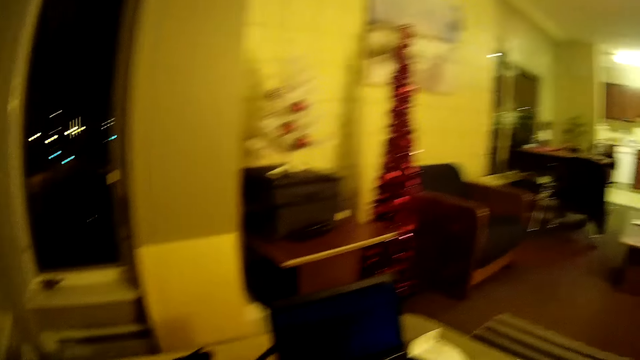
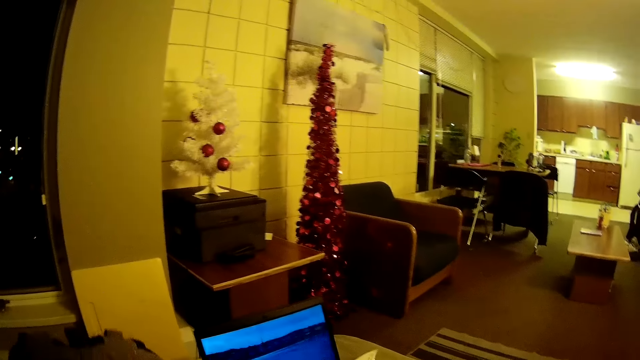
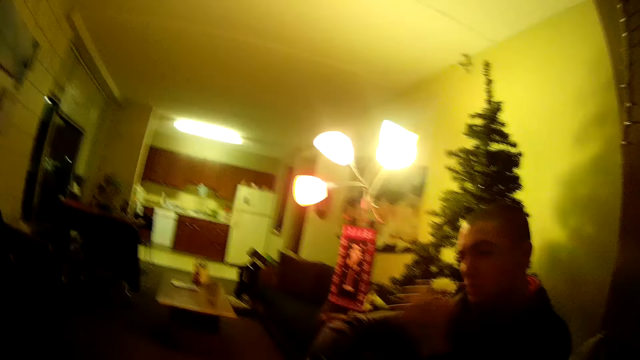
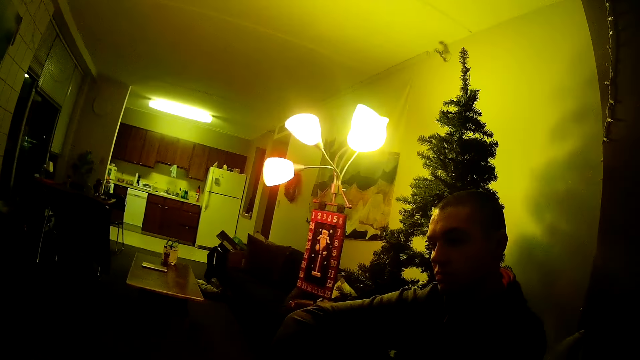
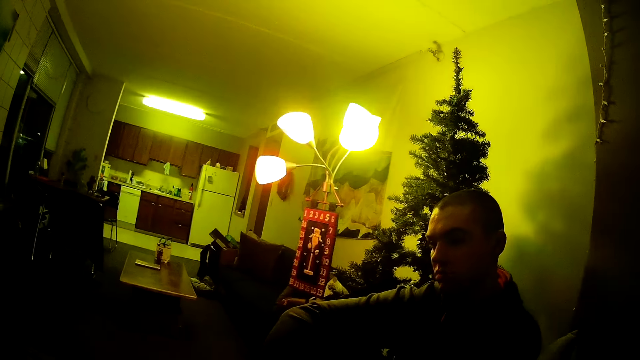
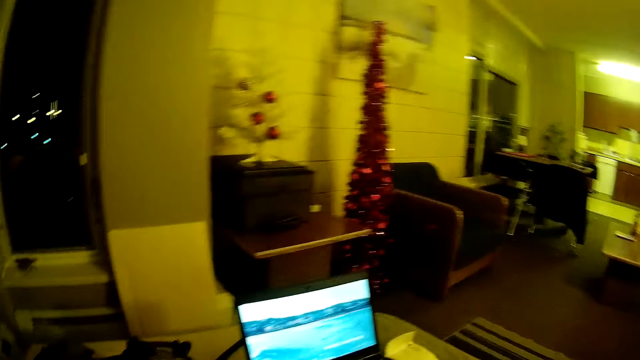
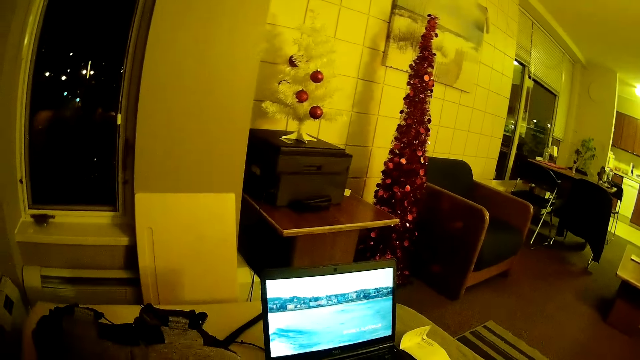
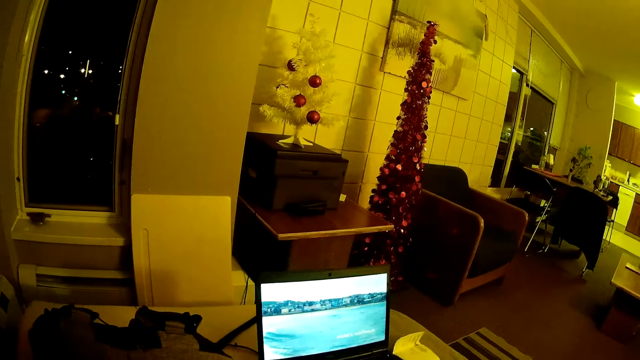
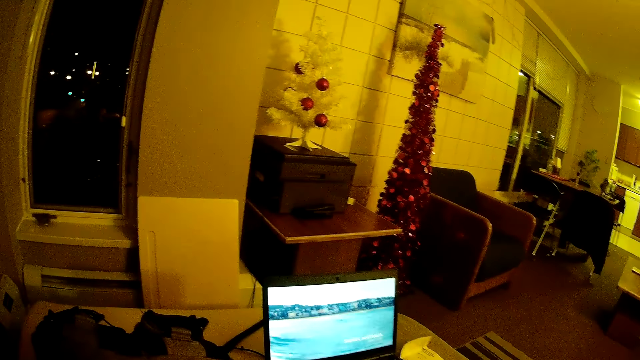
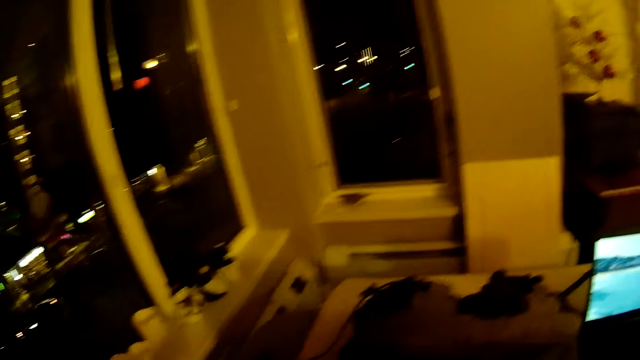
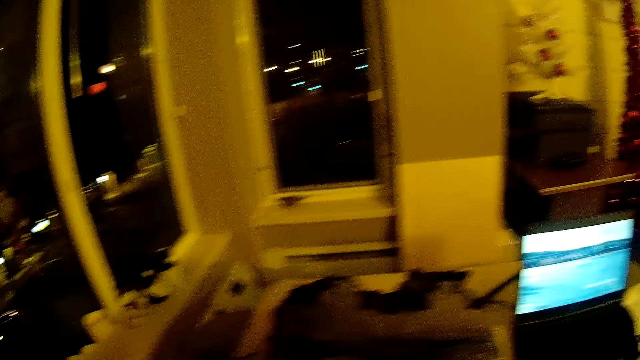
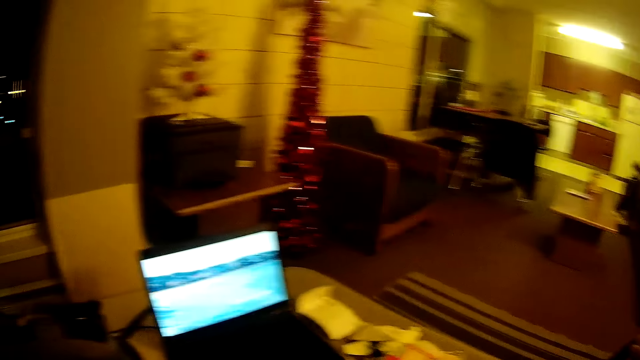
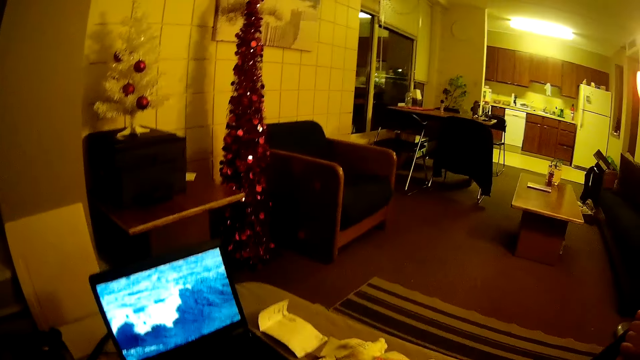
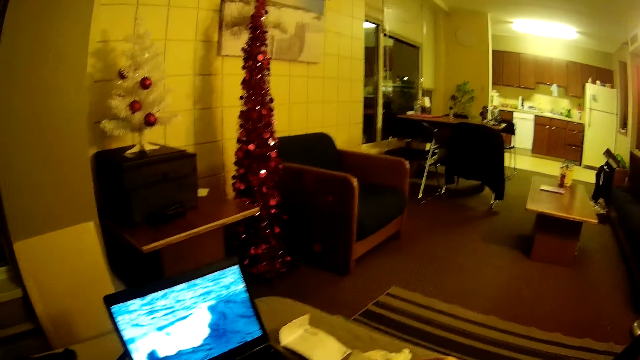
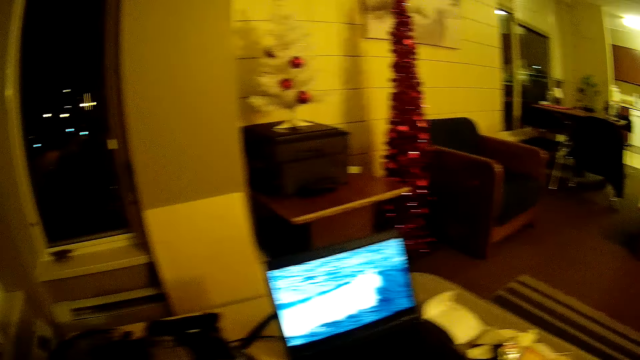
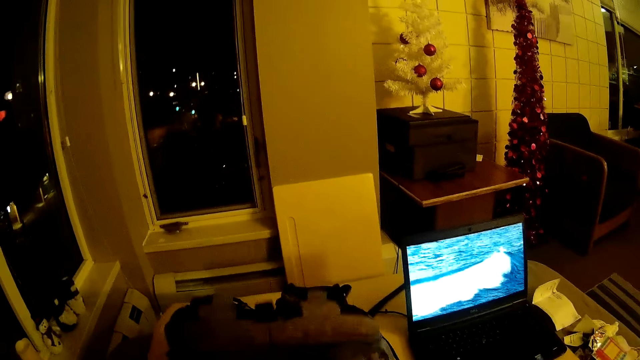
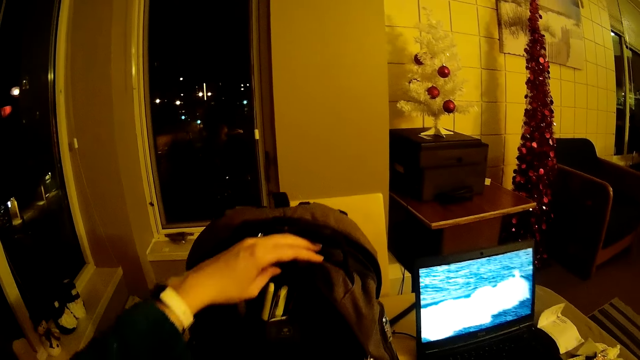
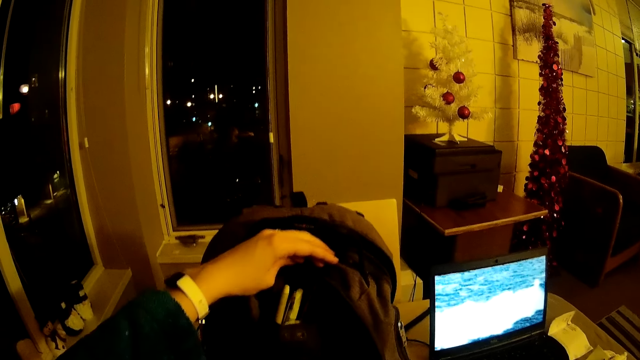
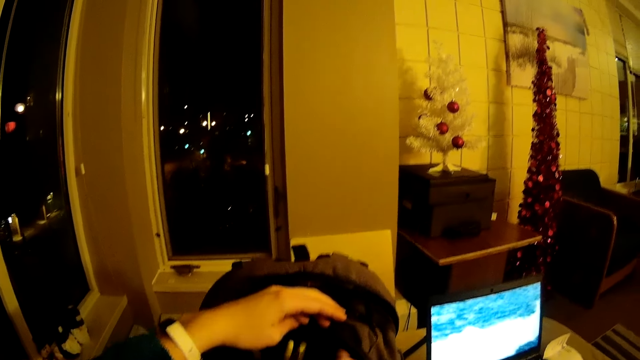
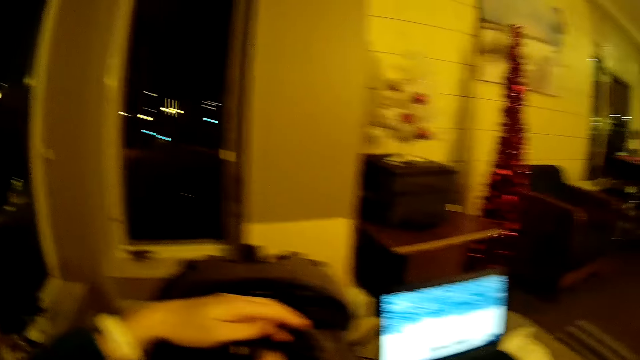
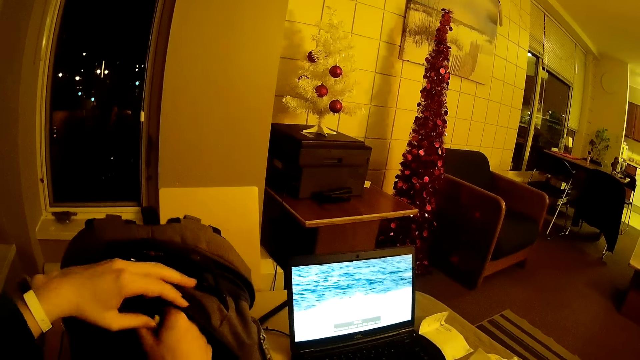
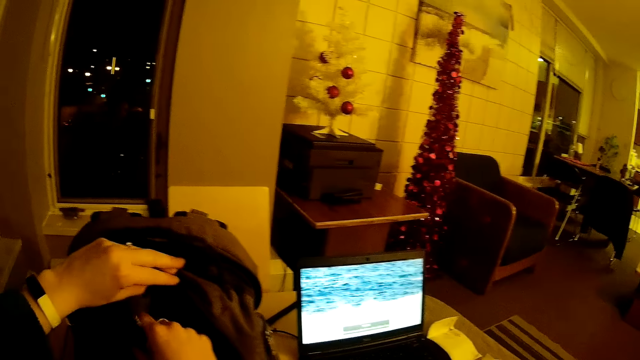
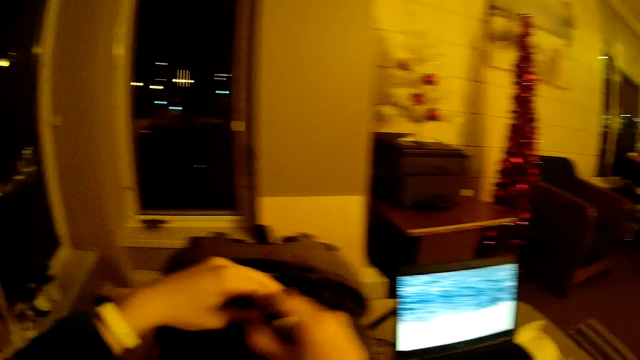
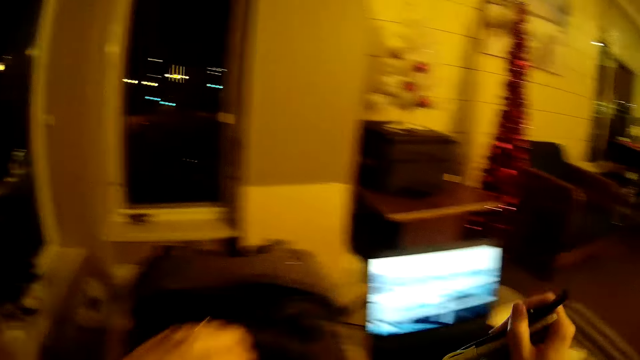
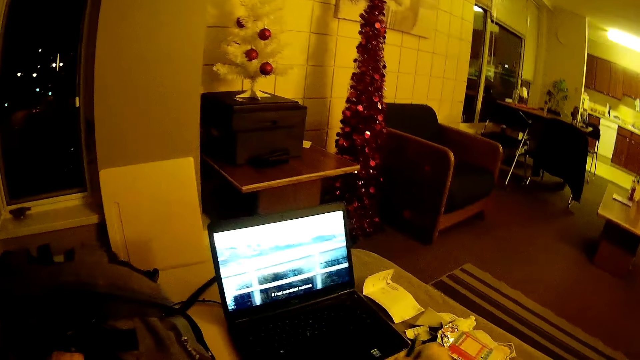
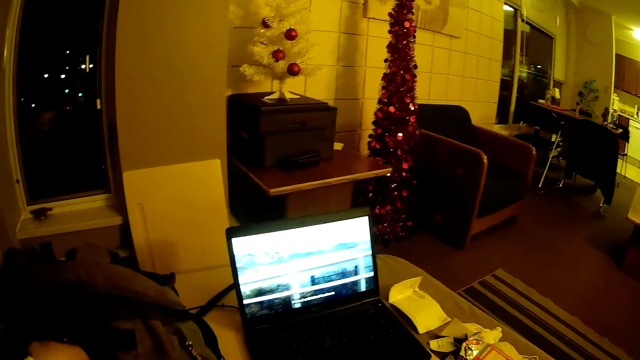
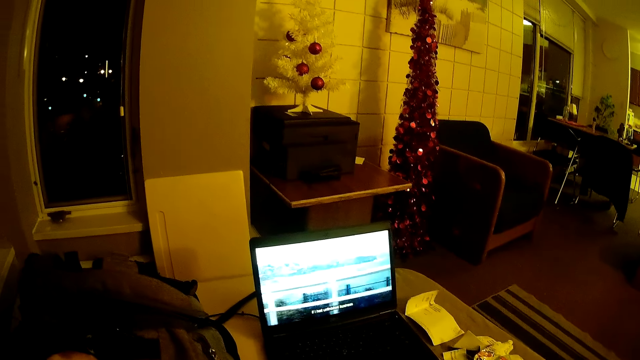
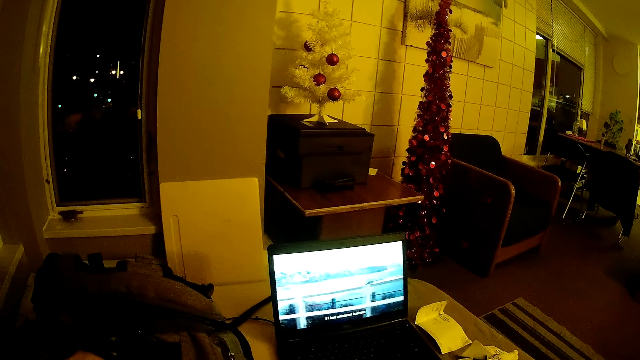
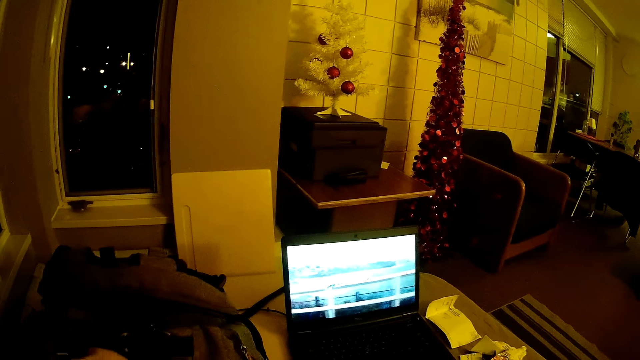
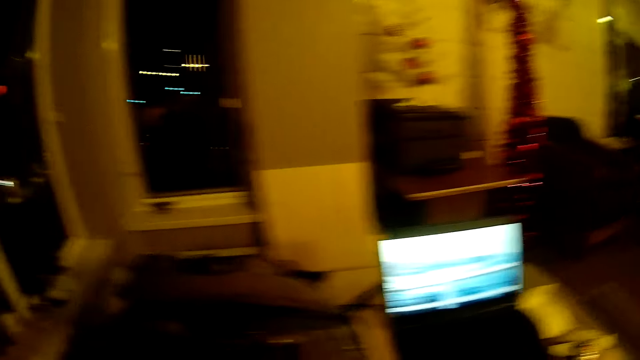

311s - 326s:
The camera wearer looks around. They look at the laptop. They turn around. They look in the bag. They take the pencil from the bag and put down the pencil.

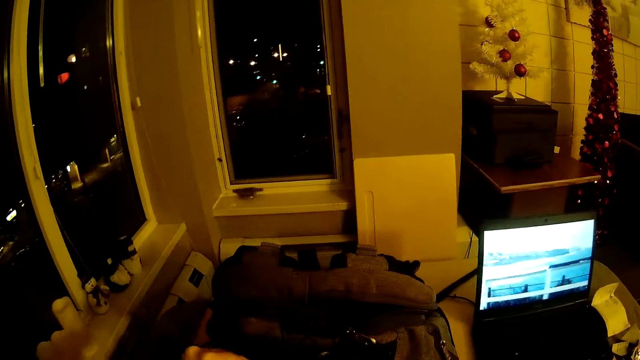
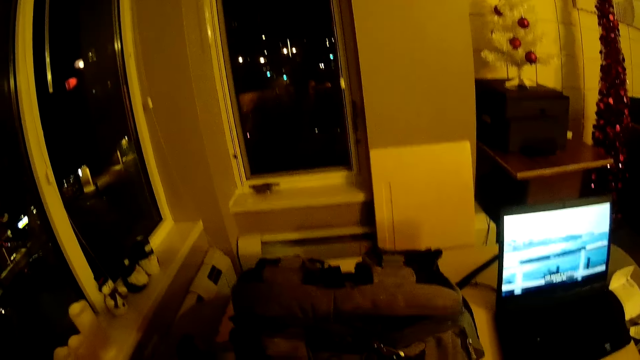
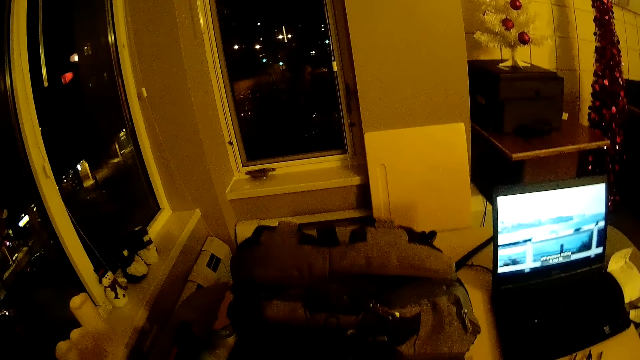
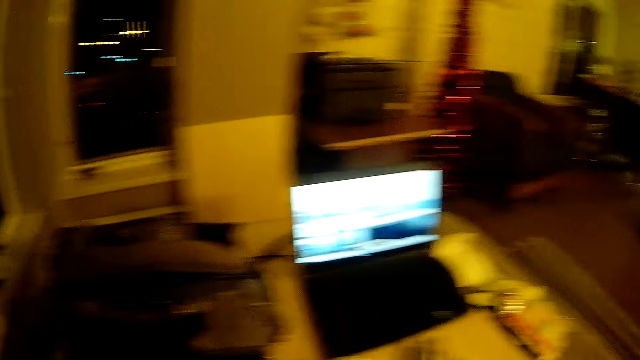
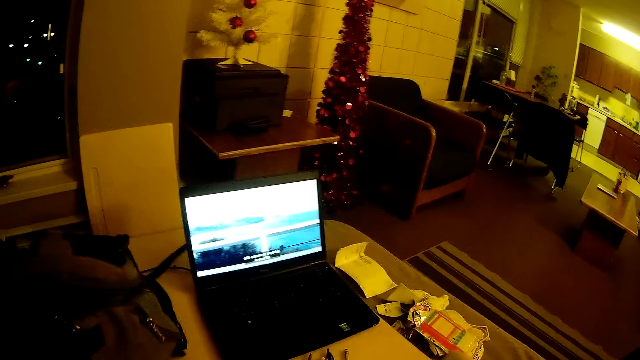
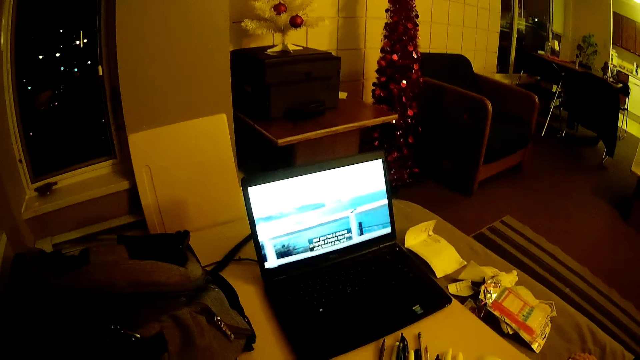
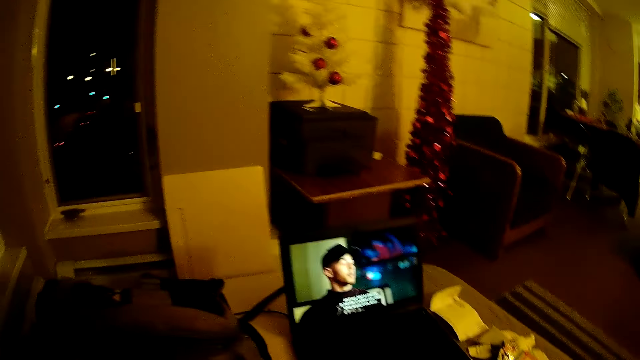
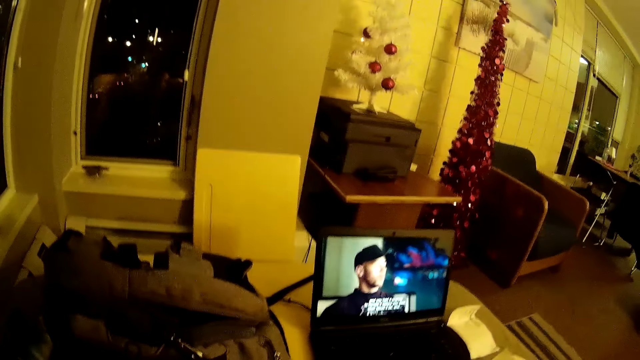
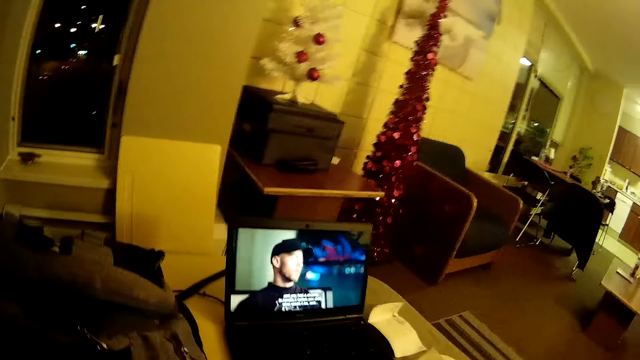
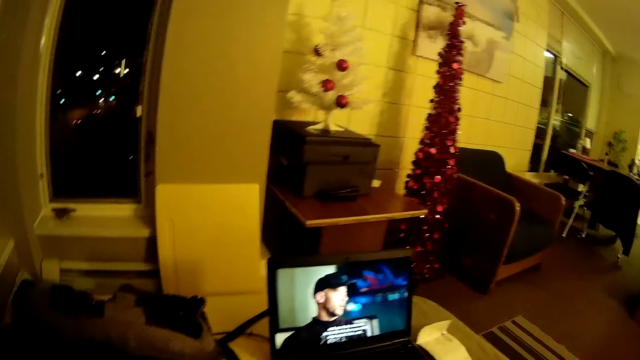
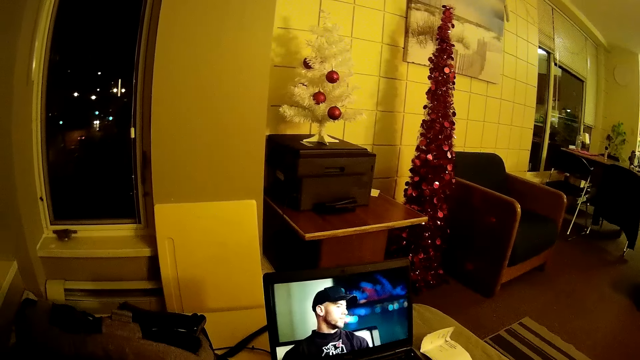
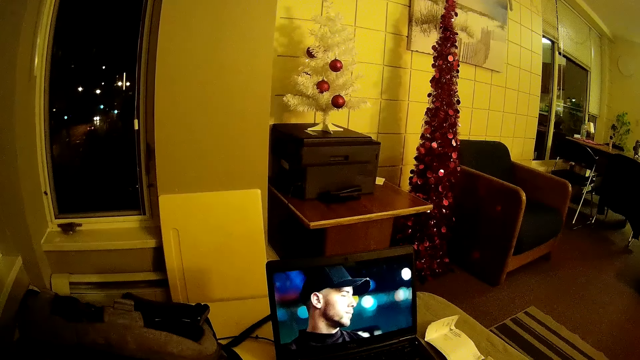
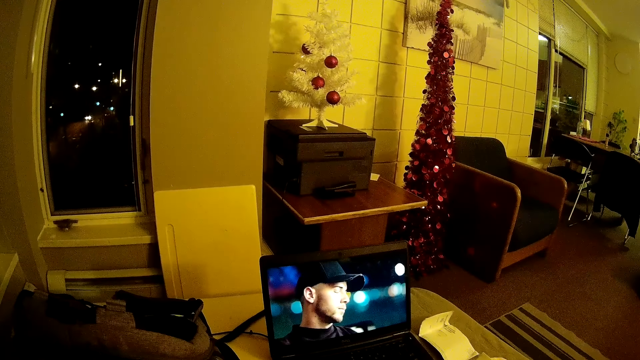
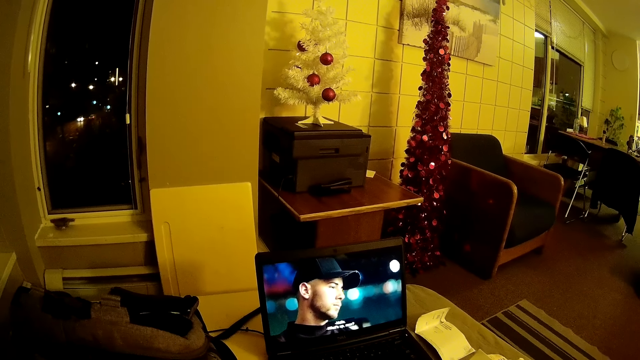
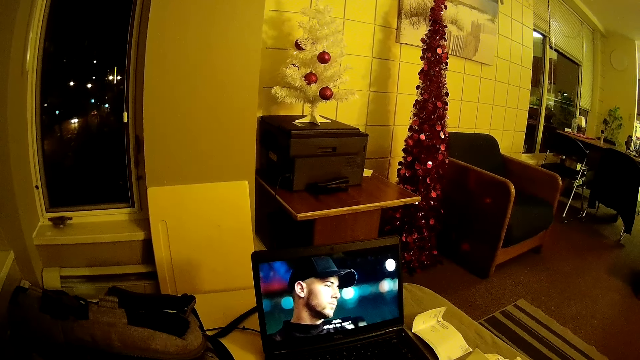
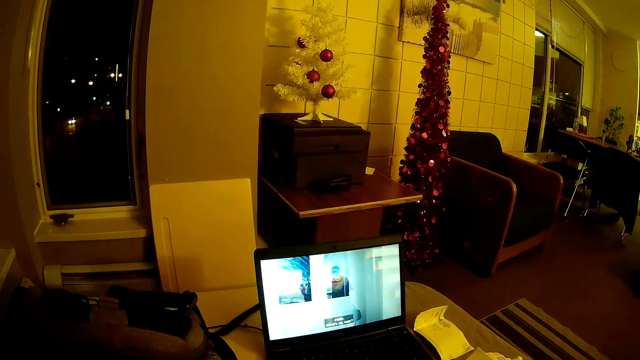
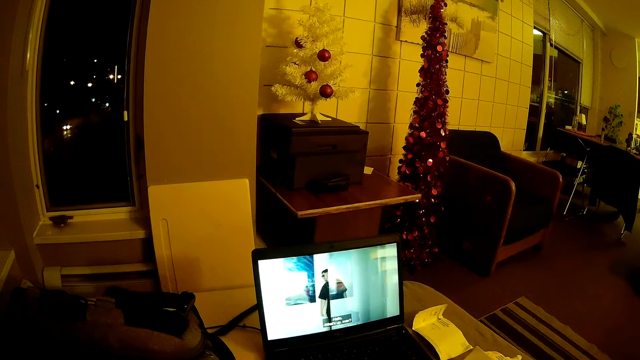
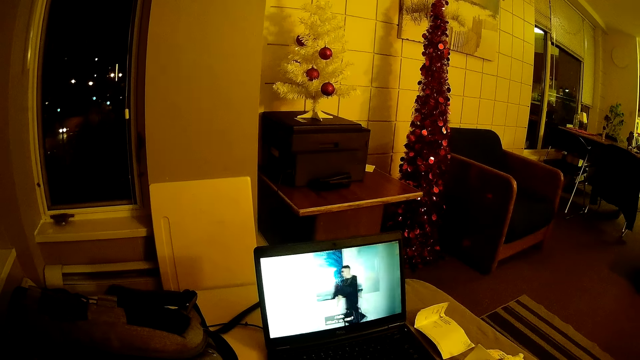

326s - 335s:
The camera wearer looks at the laptop.
